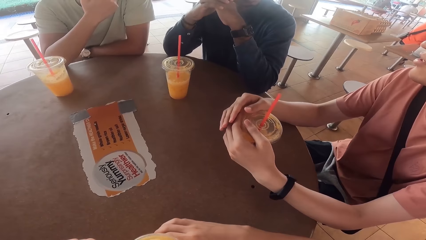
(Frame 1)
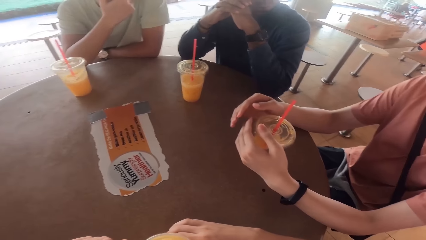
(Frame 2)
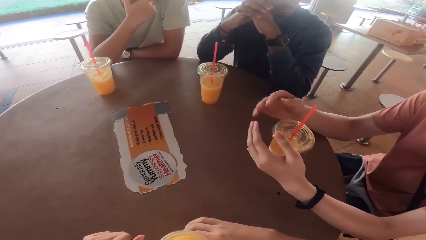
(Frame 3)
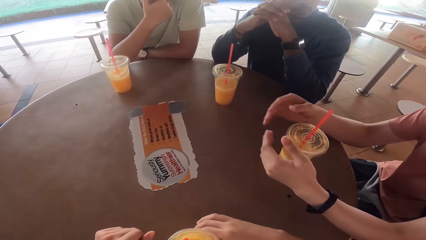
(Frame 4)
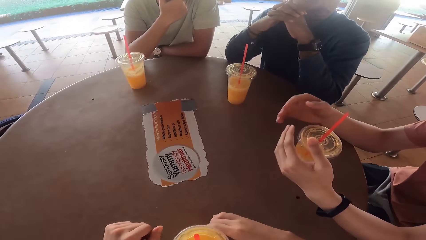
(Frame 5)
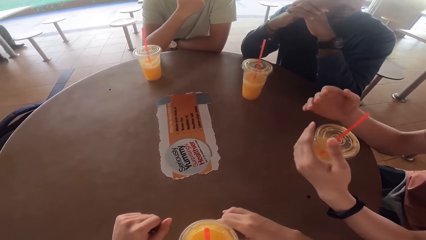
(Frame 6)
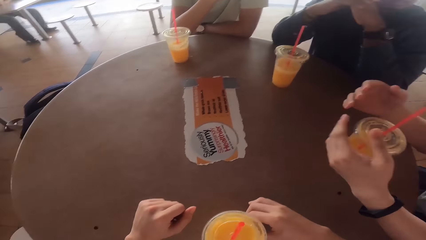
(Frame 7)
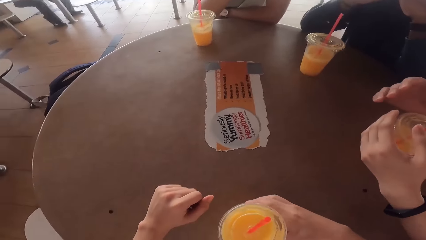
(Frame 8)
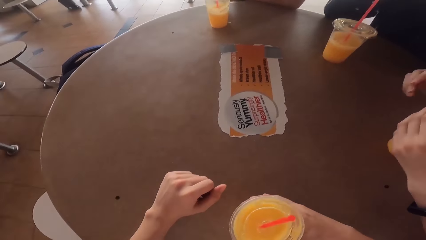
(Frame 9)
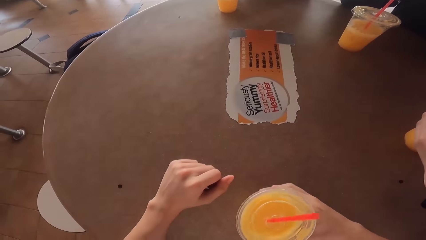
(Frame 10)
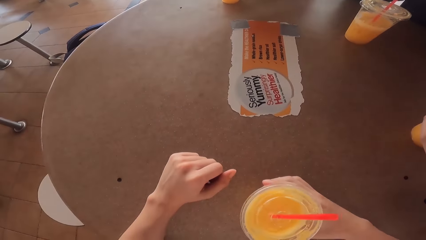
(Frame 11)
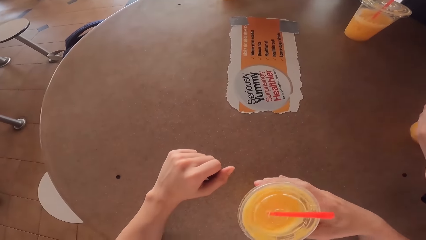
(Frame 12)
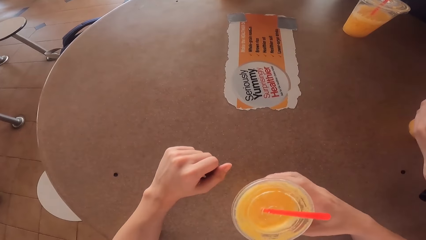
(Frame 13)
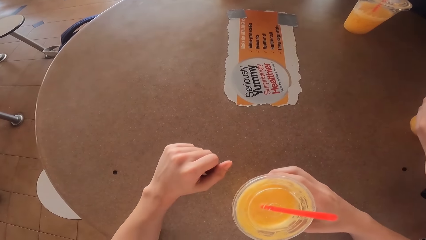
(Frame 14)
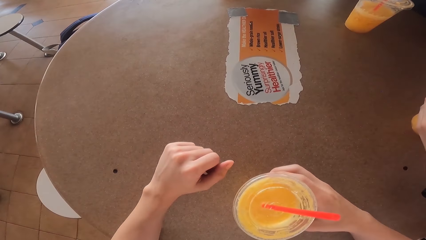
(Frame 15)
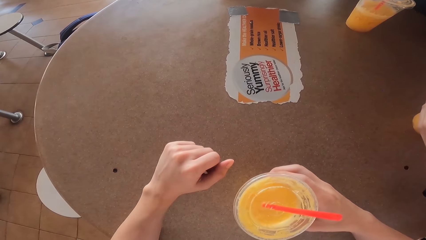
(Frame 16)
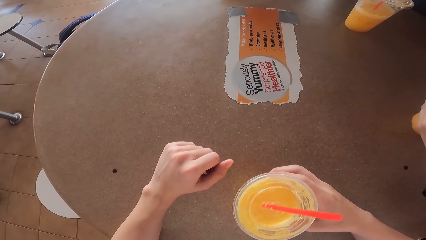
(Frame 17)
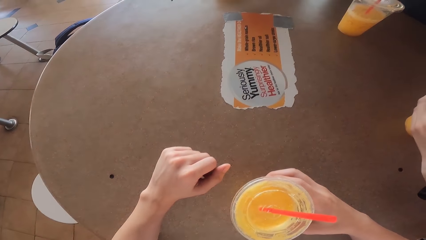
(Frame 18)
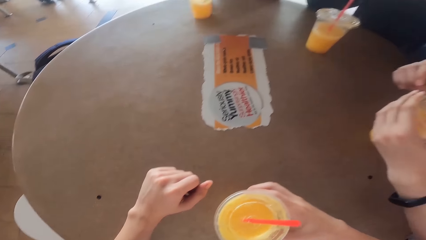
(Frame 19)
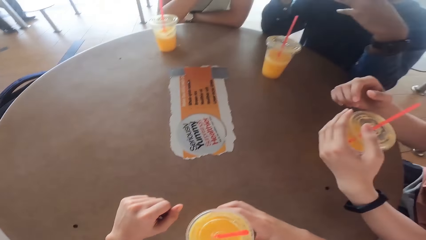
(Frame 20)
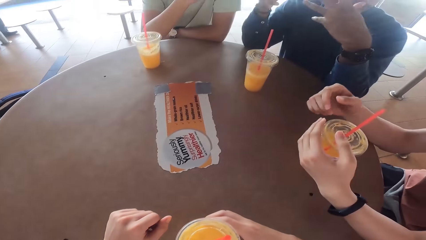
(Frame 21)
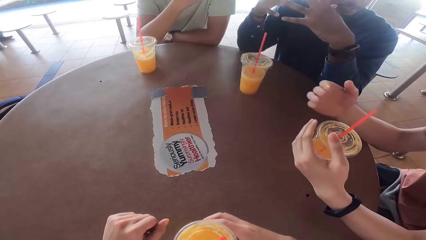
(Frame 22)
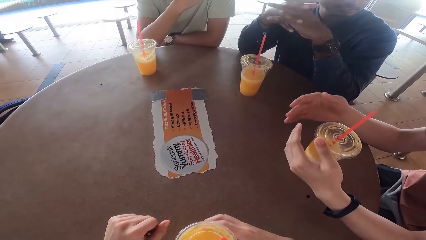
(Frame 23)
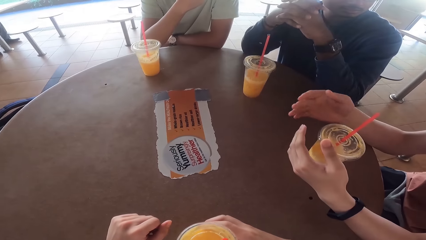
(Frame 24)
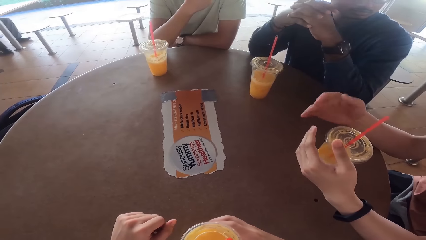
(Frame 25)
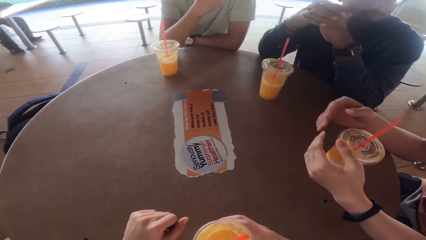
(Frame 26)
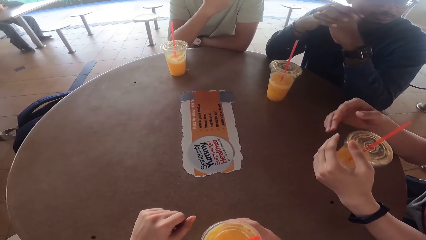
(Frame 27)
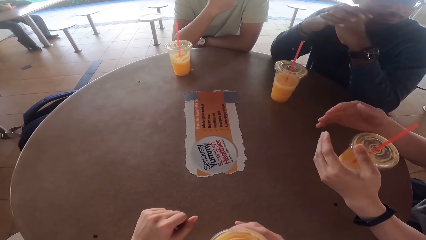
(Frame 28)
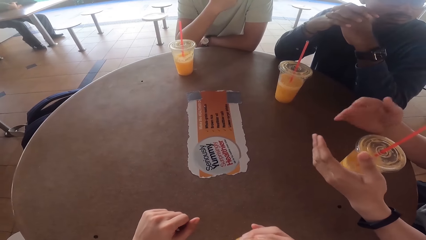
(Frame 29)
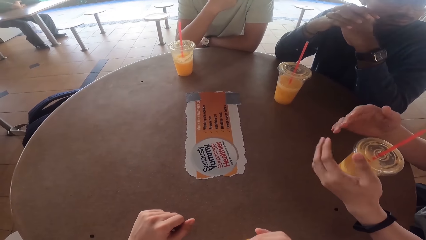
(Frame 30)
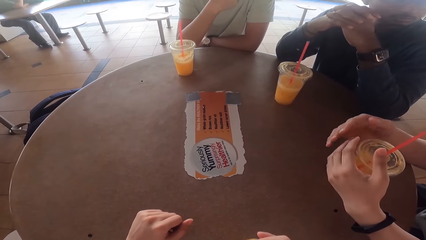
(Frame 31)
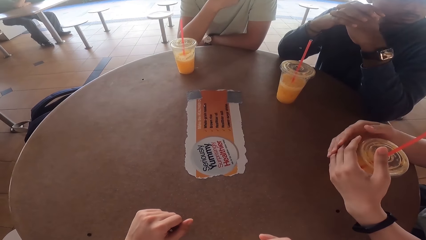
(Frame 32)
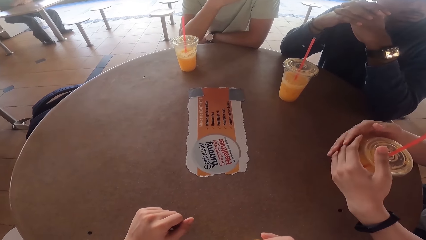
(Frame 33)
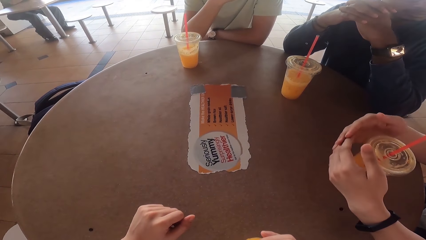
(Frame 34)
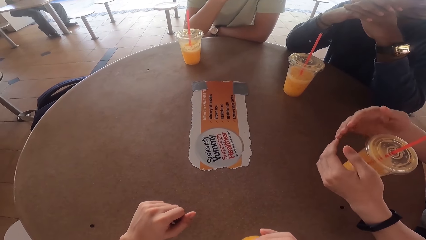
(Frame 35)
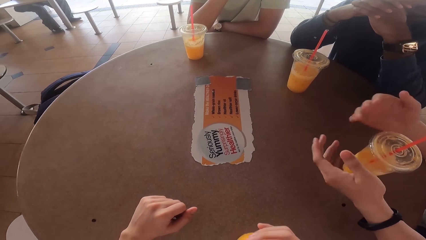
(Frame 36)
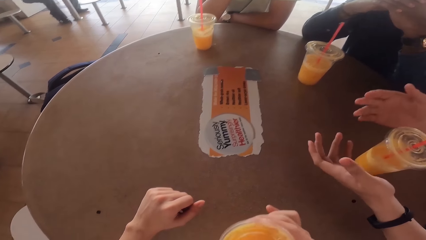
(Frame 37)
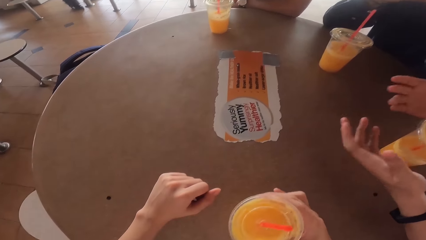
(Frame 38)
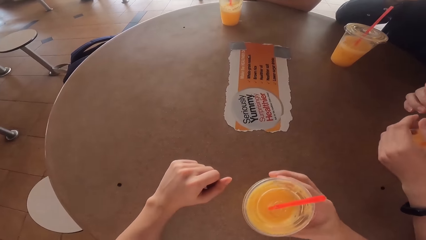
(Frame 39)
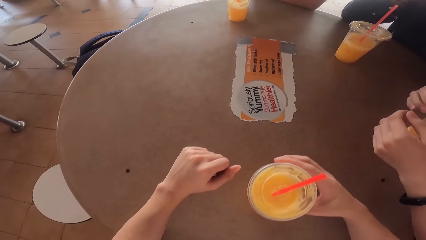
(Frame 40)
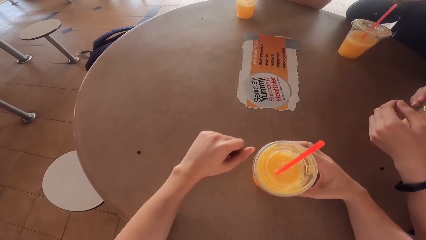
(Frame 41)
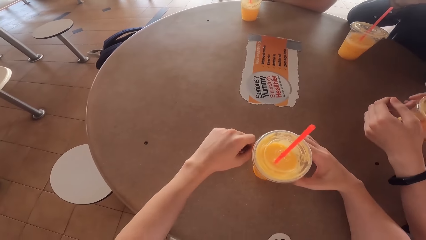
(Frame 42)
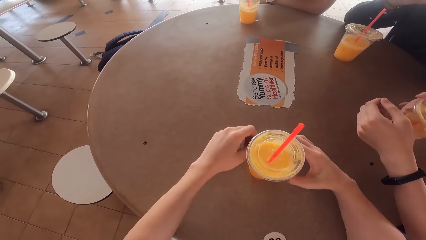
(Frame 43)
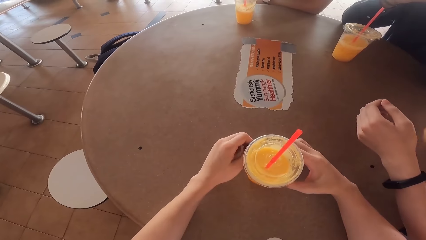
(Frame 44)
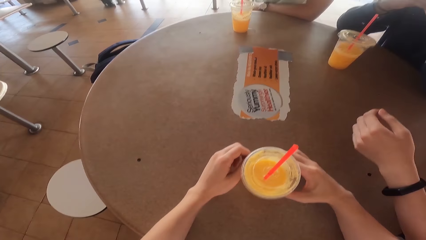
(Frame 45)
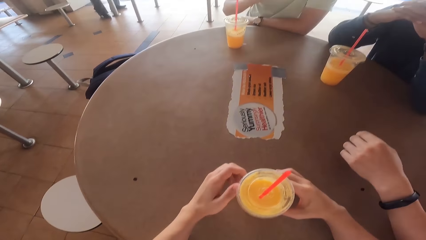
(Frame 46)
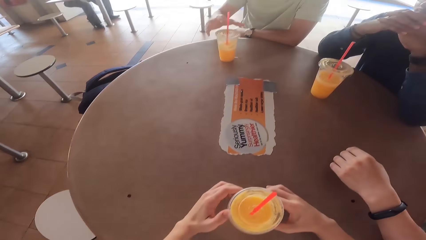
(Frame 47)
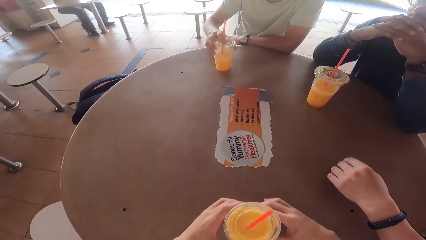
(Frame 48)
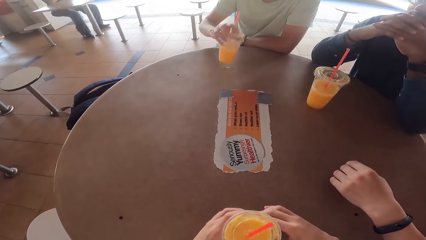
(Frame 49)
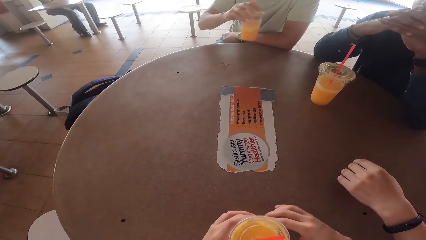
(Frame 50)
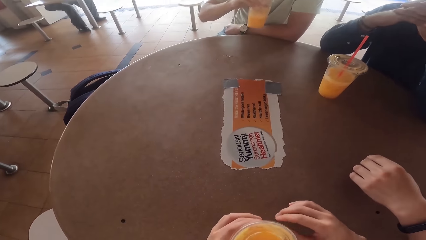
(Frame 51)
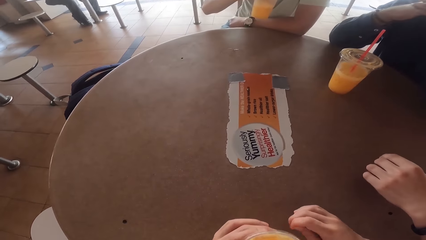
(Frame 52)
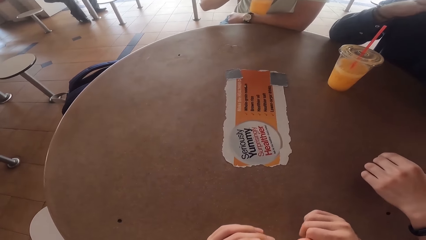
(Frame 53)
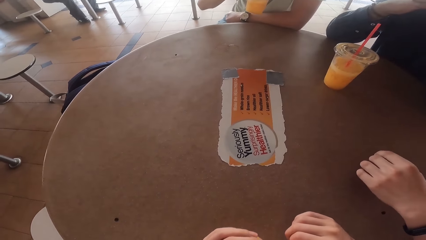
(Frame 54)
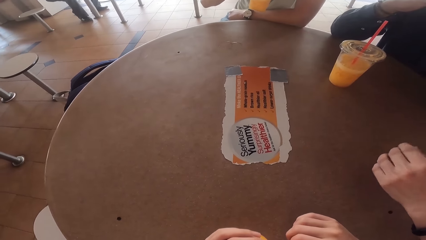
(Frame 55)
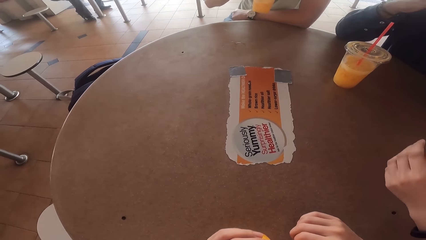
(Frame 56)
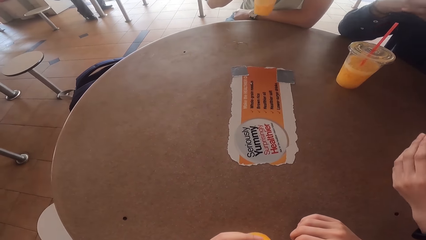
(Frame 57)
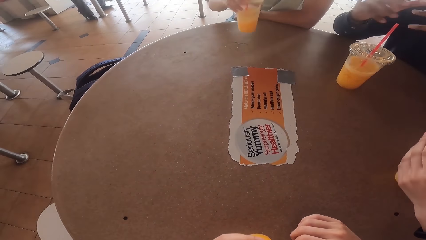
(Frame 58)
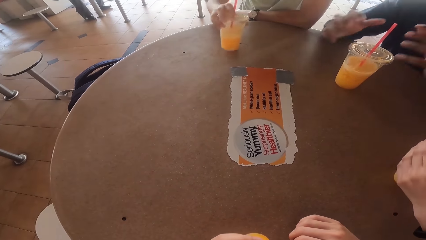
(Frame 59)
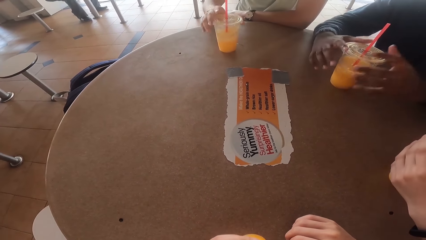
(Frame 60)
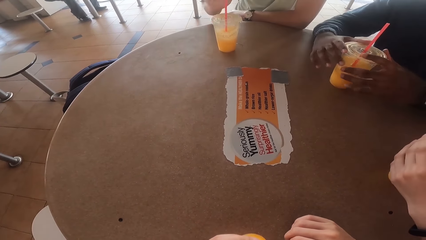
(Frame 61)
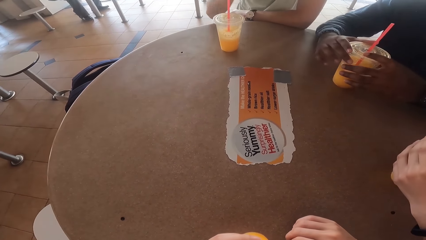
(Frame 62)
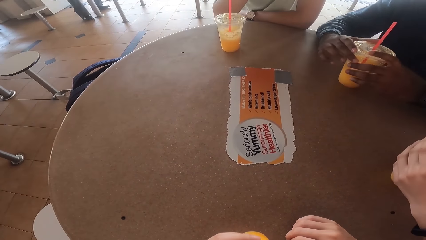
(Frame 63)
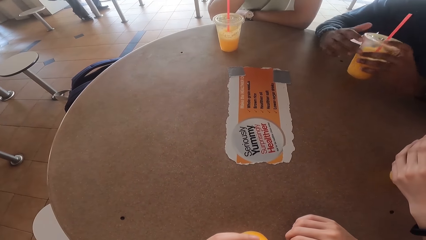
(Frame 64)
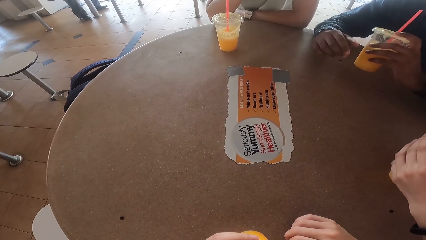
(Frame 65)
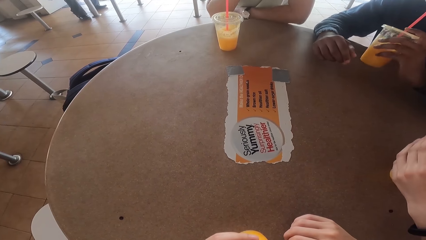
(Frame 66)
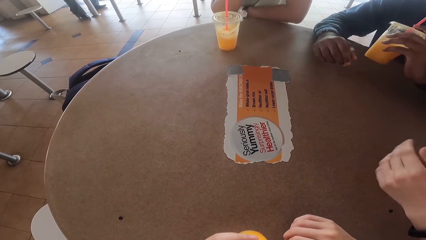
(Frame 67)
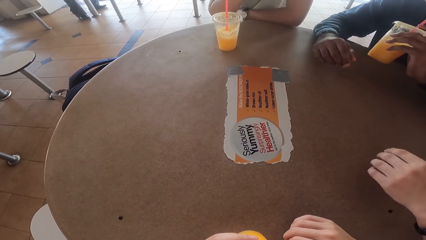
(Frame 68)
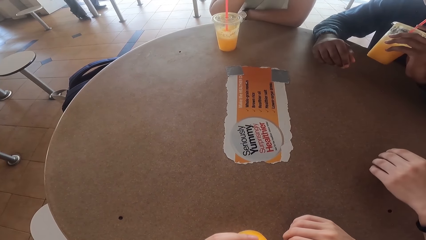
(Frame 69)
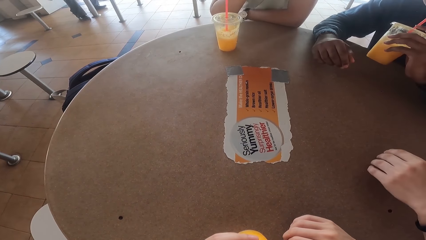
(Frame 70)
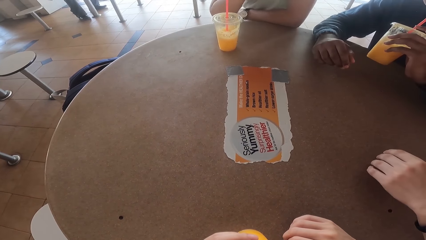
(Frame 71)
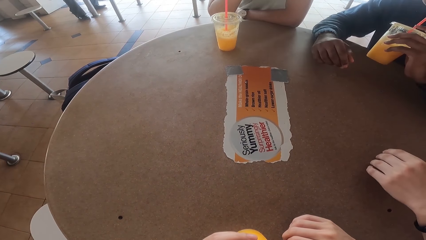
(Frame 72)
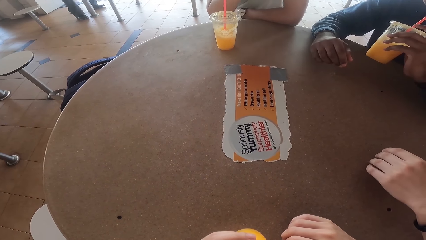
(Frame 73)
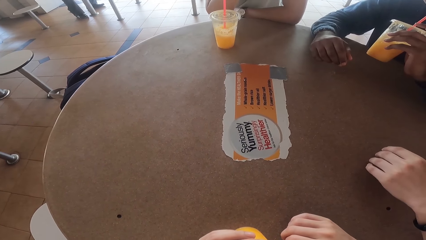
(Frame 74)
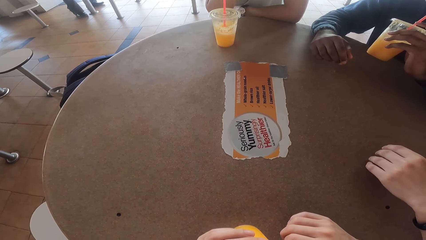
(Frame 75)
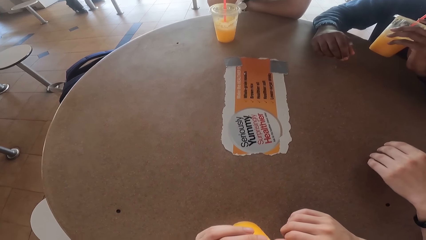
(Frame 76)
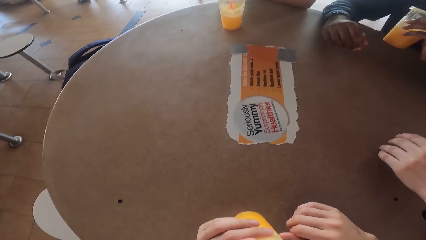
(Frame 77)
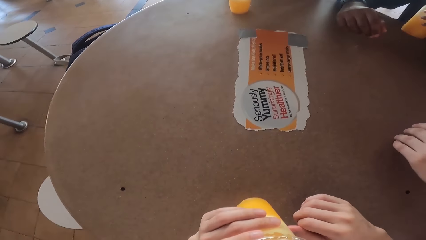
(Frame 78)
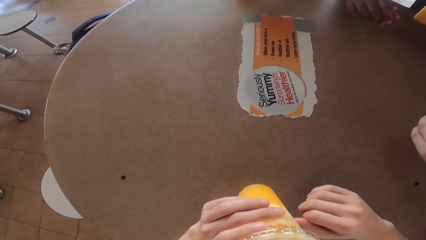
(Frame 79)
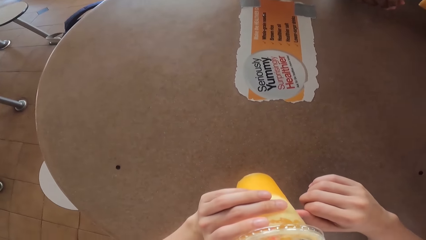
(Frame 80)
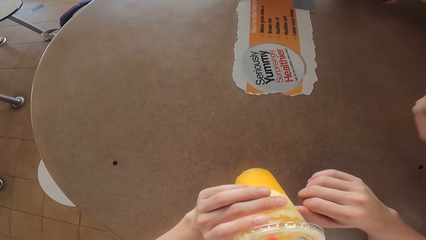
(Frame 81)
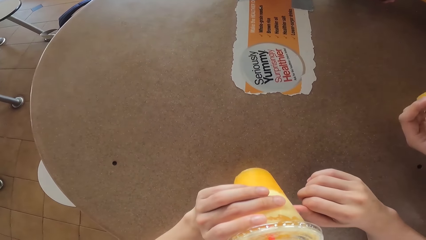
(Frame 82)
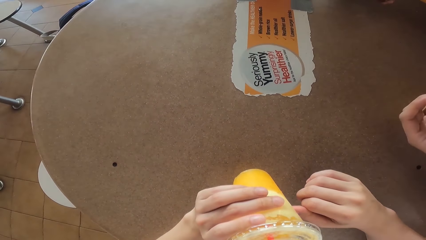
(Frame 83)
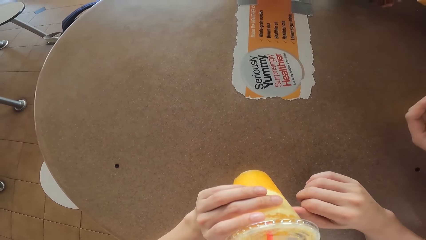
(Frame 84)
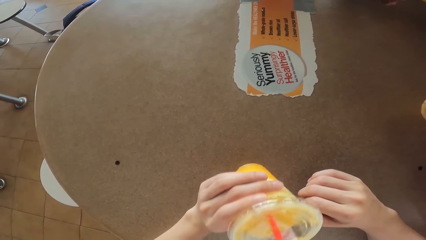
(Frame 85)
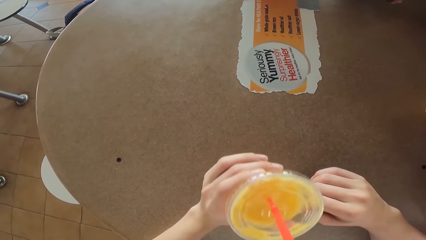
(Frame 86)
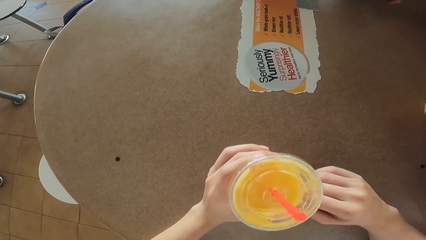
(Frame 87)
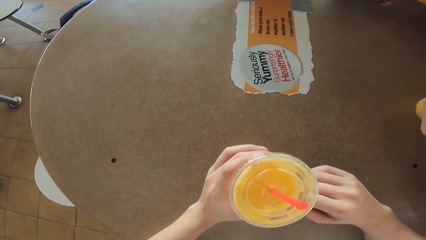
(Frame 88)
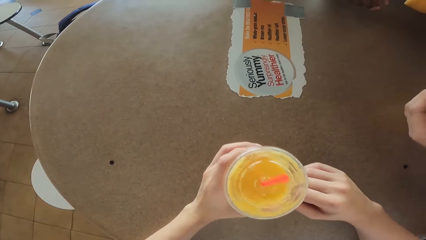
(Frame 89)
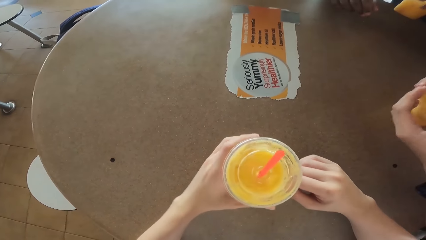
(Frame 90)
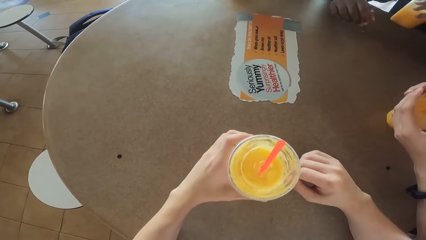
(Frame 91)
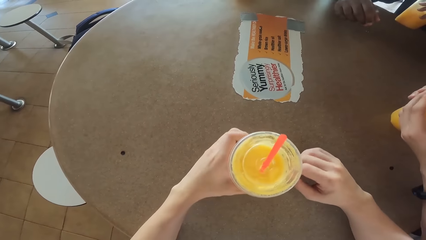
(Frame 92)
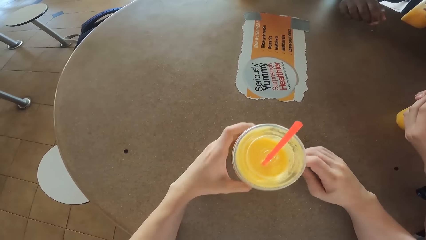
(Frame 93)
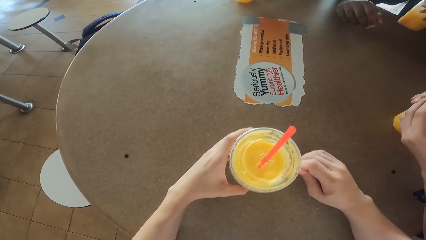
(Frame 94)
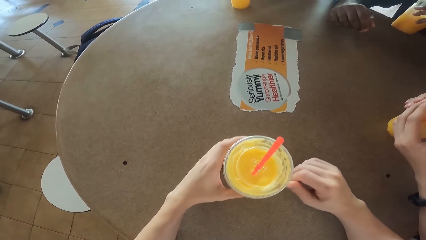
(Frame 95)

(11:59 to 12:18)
A person drinks the juice. Another person drinks the juice. A third person drinks the juice. The camera wearer drinks the juice.
